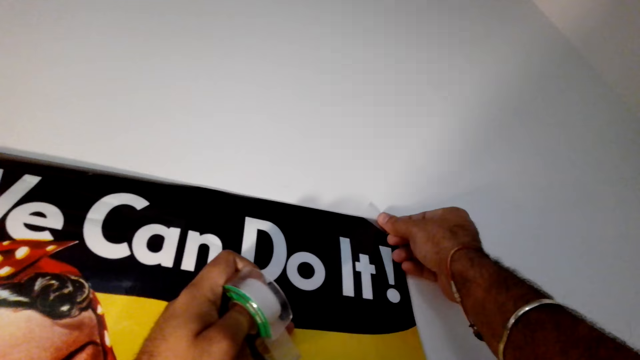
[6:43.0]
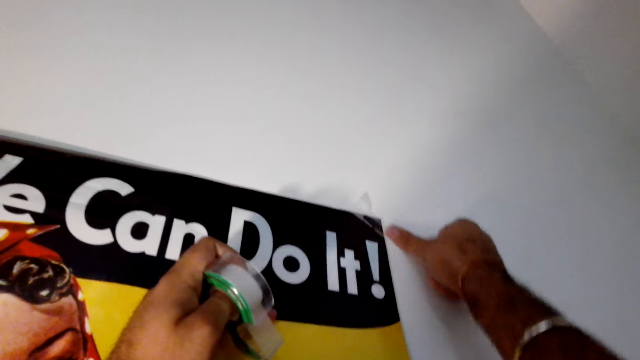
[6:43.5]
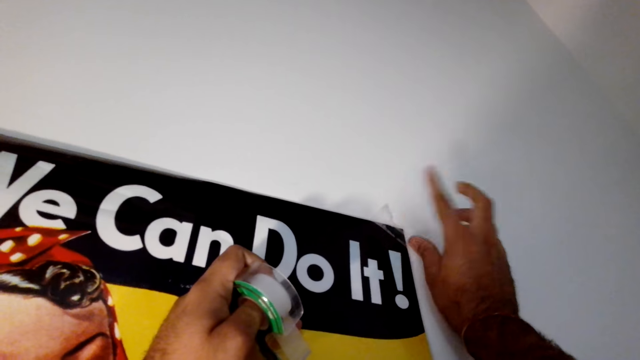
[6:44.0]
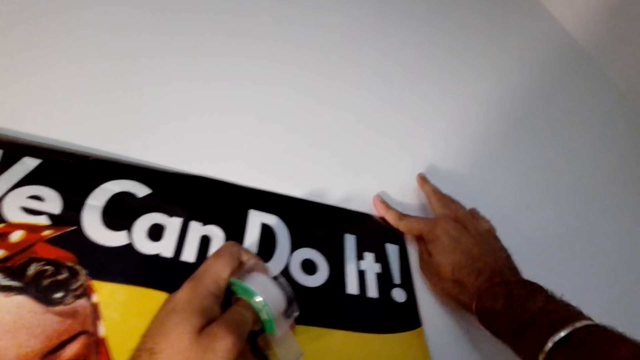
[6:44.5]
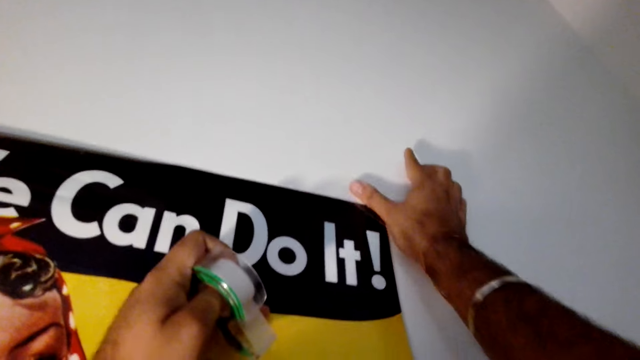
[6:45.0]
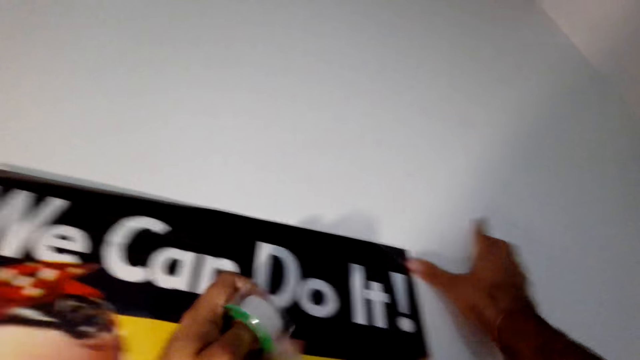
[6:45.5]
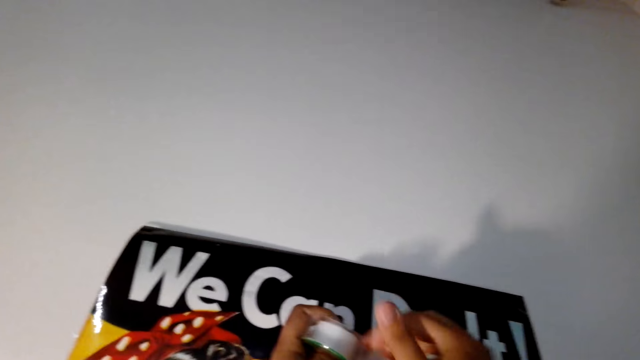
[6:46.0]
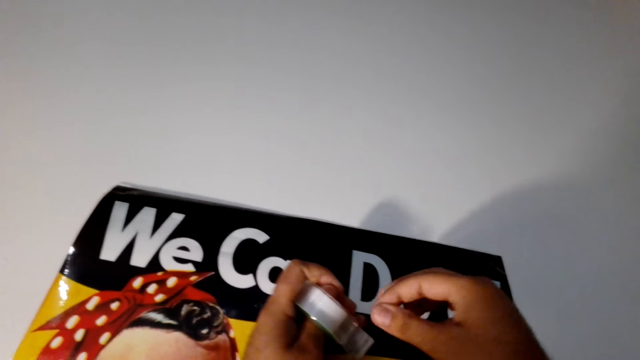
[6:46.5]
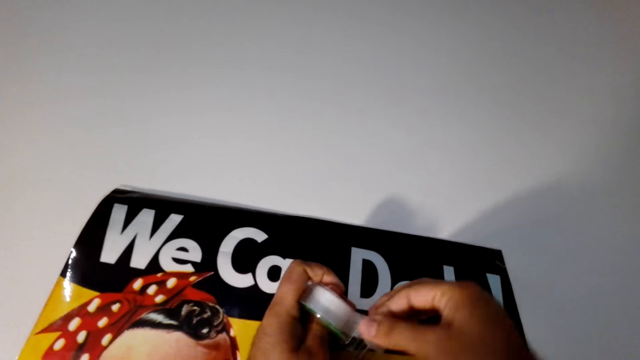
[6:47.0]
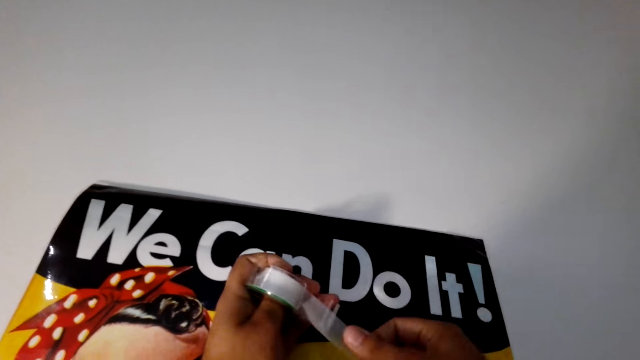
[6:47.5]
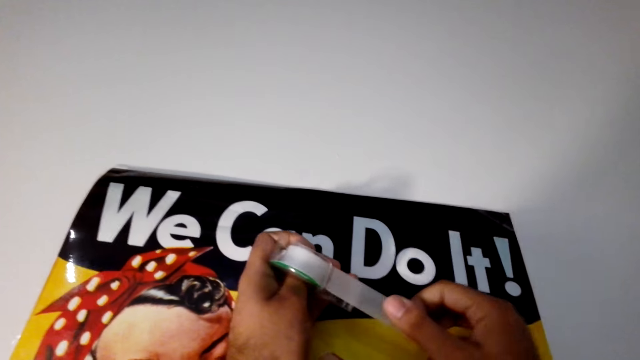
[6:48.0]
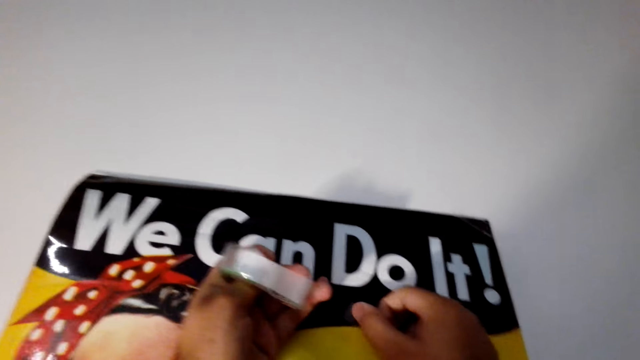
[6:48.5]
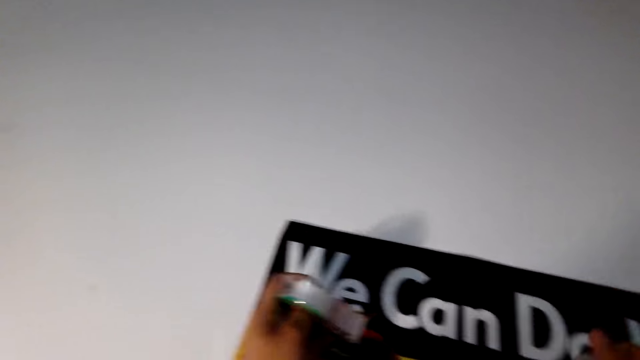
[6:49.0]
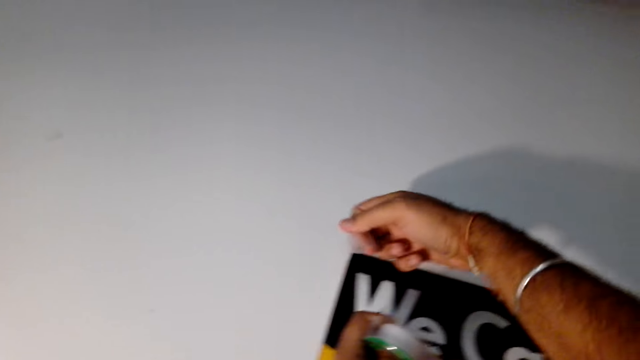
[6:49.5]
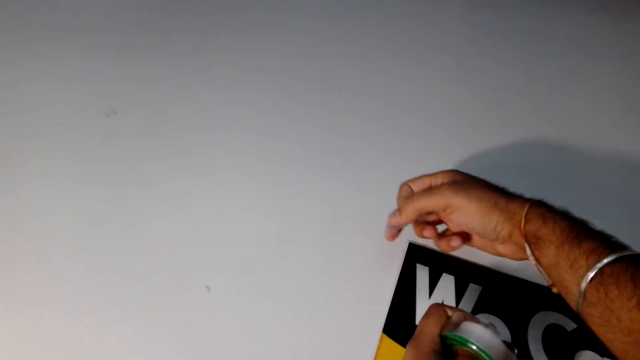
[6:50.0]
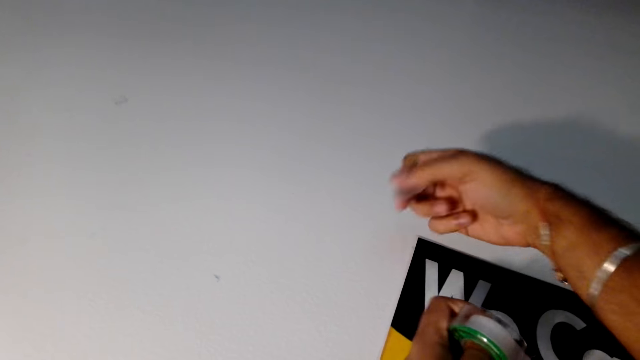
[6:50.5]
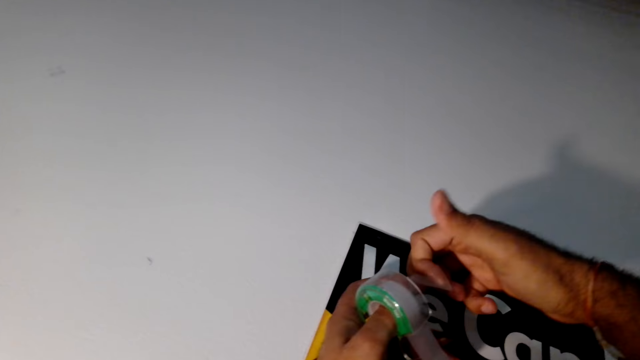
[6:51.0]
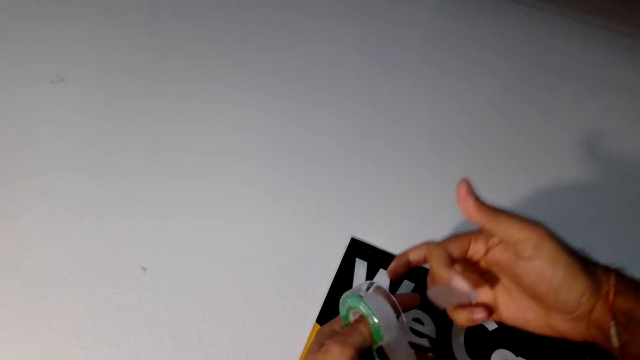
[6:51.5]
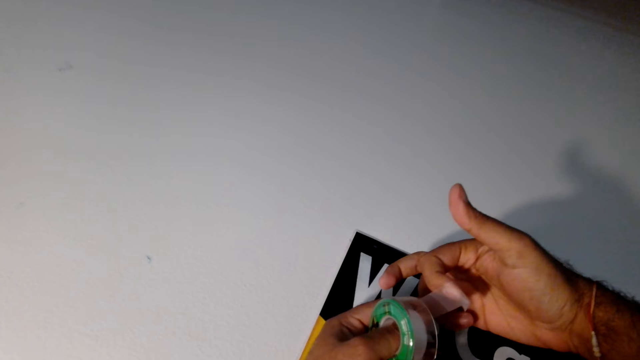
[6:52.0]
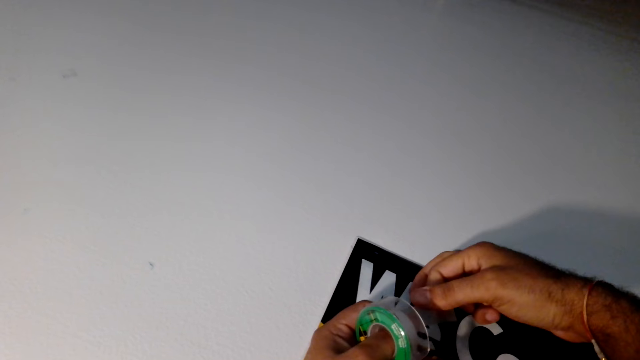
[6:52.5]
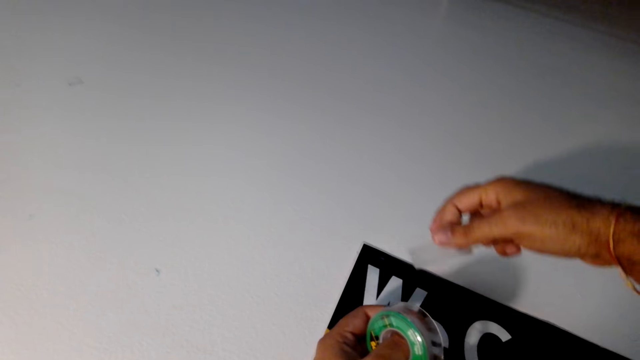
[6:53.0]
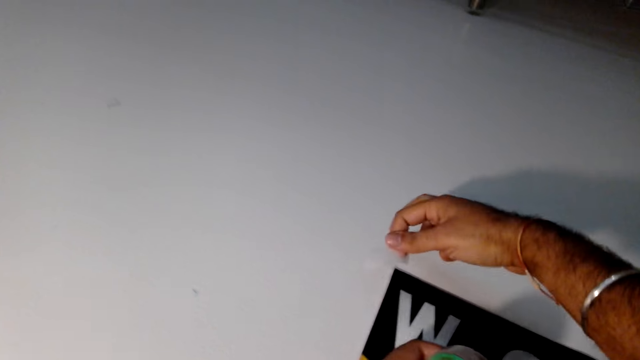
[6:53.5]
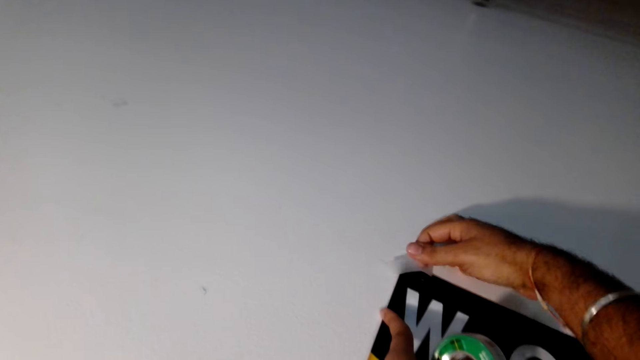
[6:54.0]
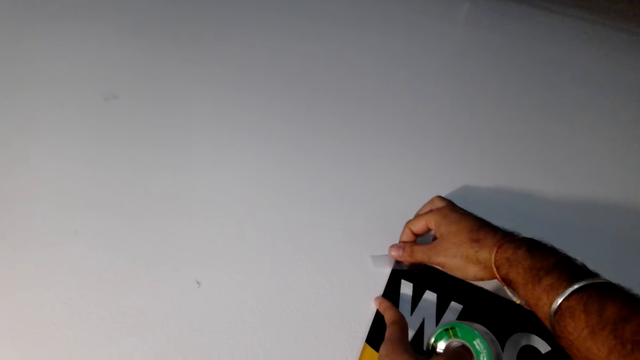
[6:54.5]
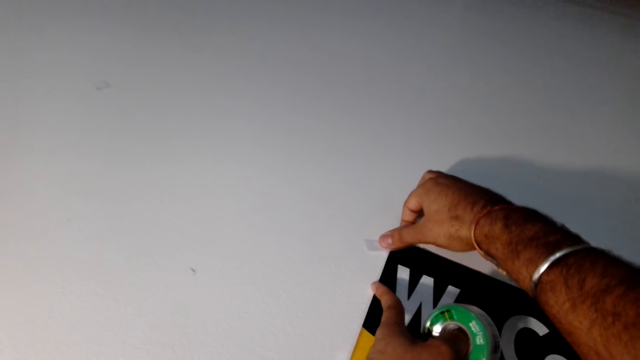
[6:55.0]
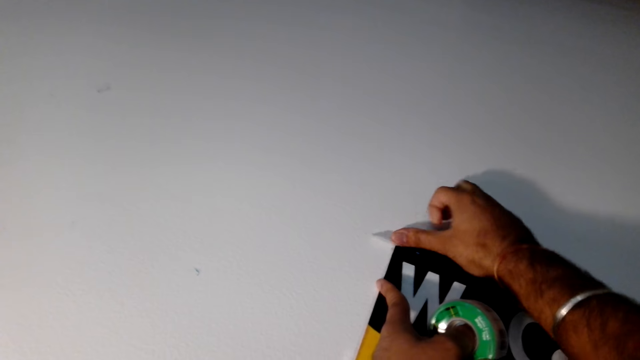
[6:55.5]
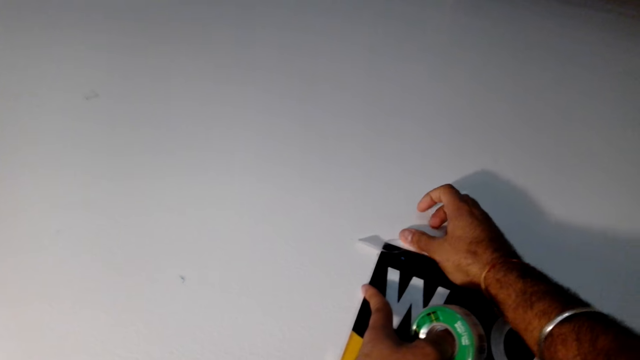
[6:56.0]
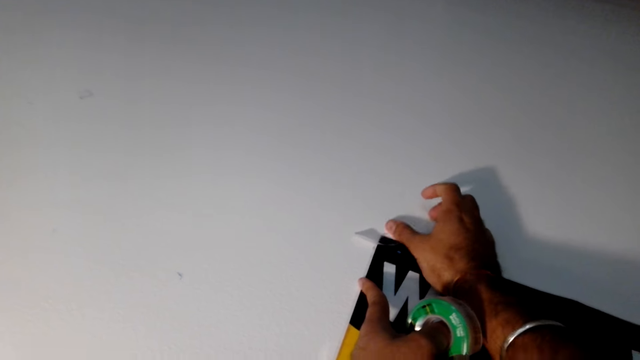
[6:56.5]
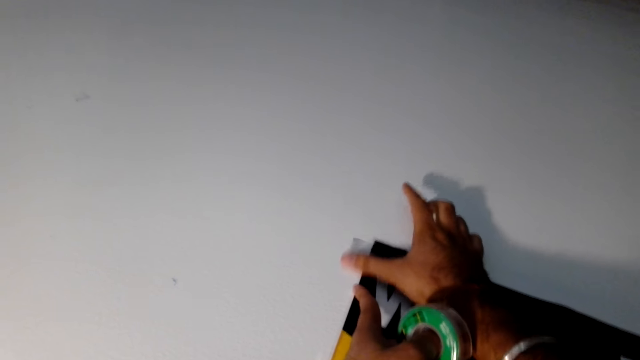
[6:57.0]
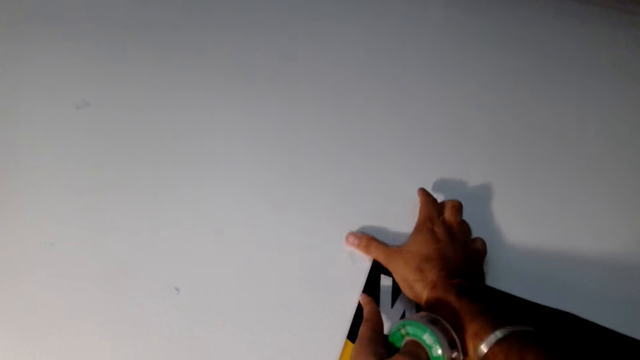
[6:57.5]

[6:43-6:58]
The camera wearer sticks the cello tape on the wall paper. They pull the tape. They cut a piece of the cello tape. They stick the cello tape on the wall paper. They remove the tape from the finger. They stick the tape on the wall.

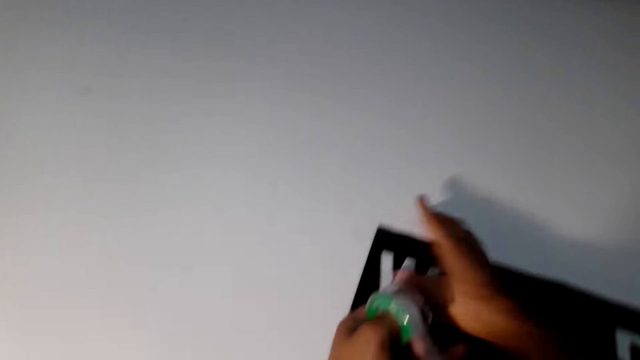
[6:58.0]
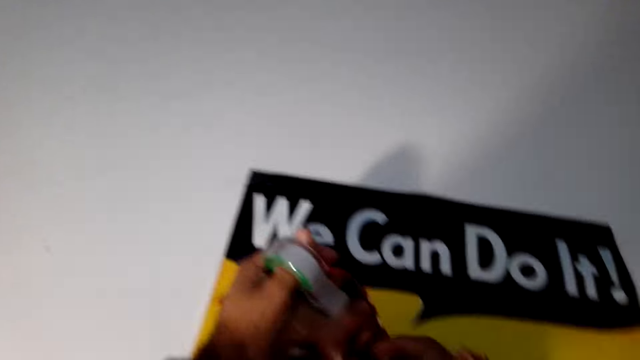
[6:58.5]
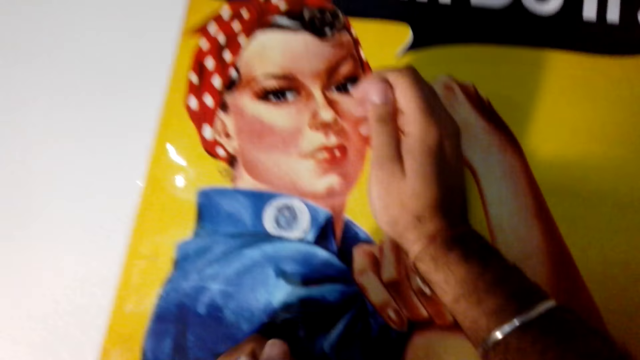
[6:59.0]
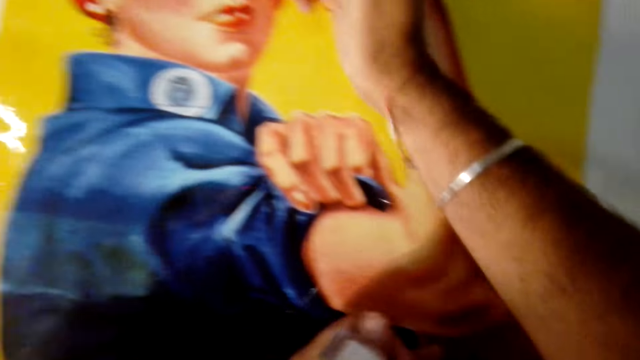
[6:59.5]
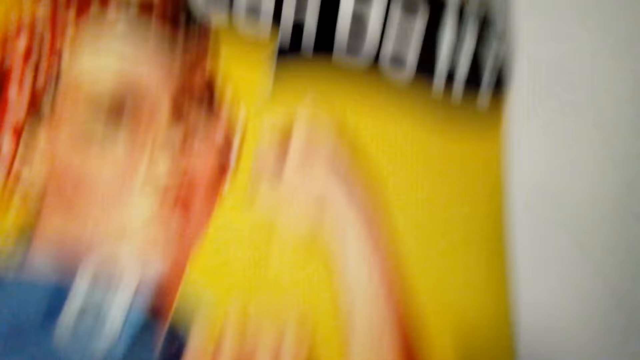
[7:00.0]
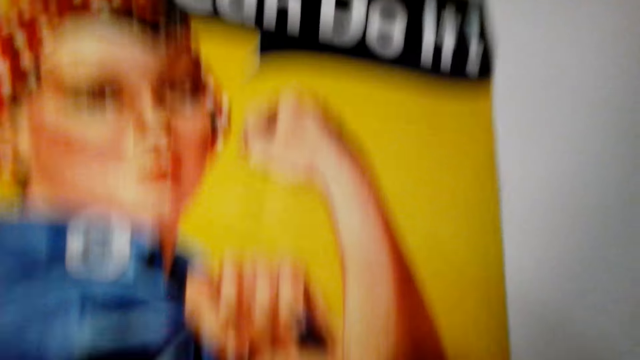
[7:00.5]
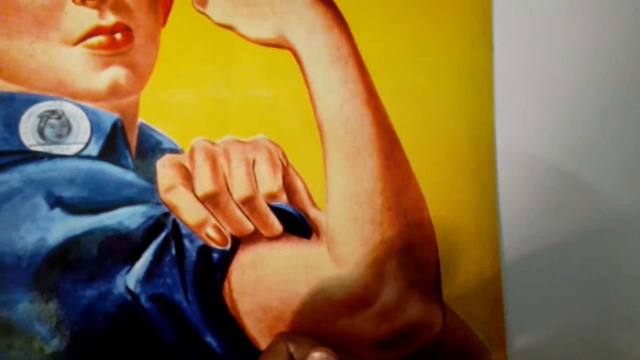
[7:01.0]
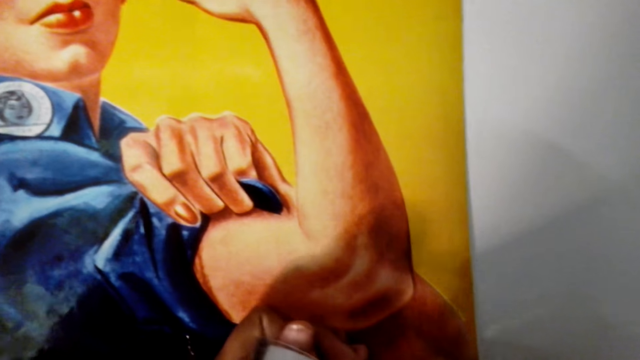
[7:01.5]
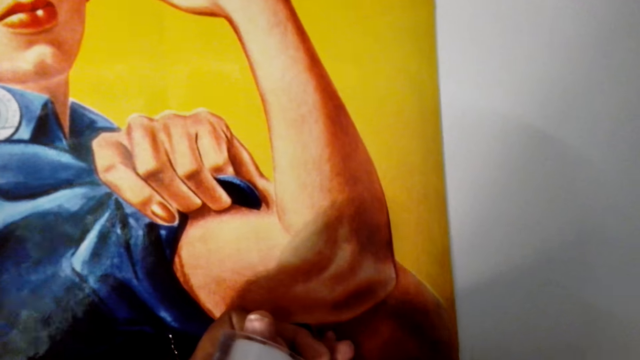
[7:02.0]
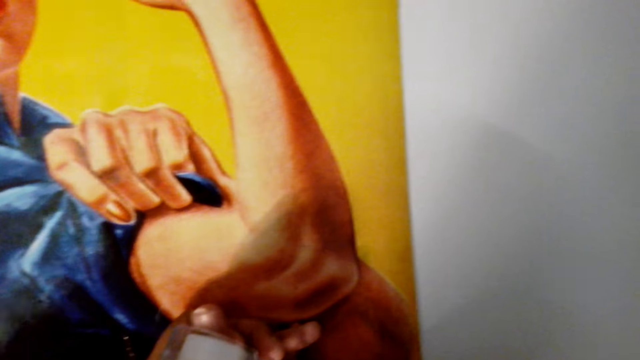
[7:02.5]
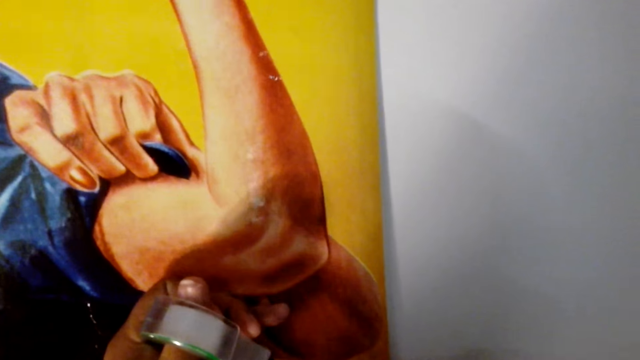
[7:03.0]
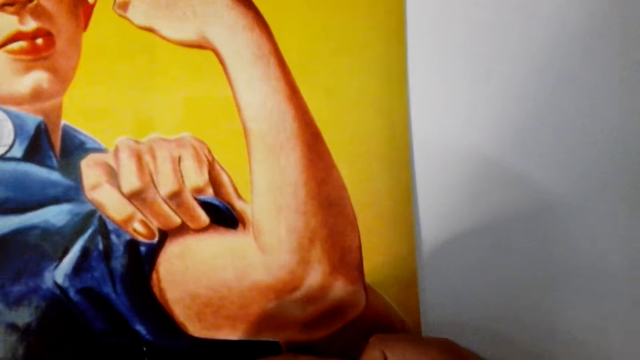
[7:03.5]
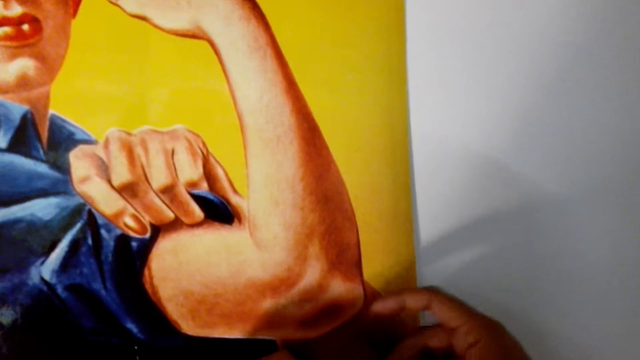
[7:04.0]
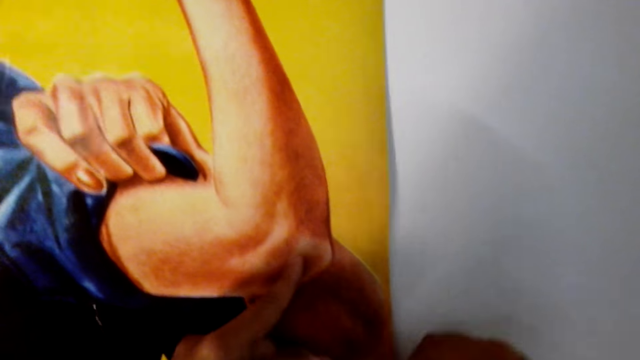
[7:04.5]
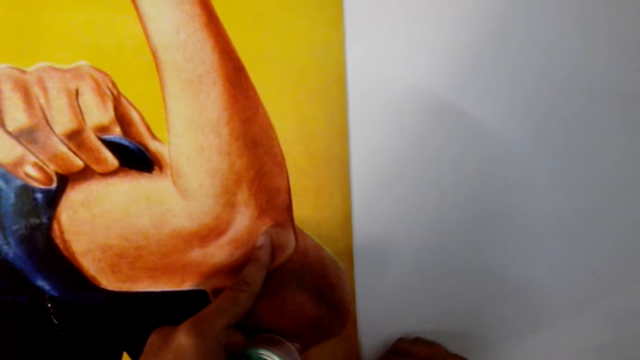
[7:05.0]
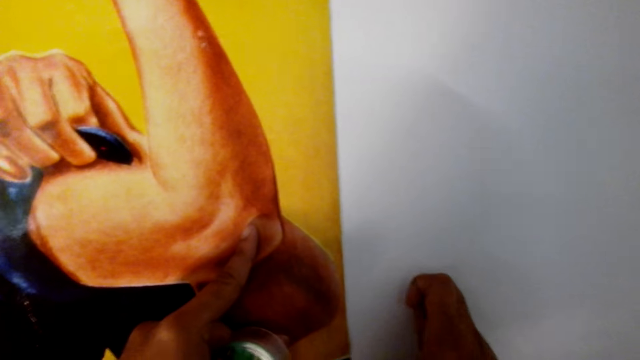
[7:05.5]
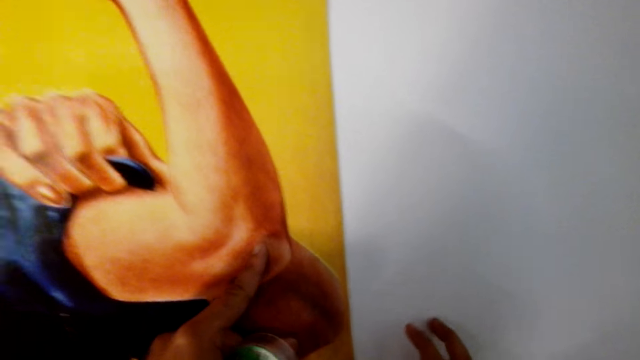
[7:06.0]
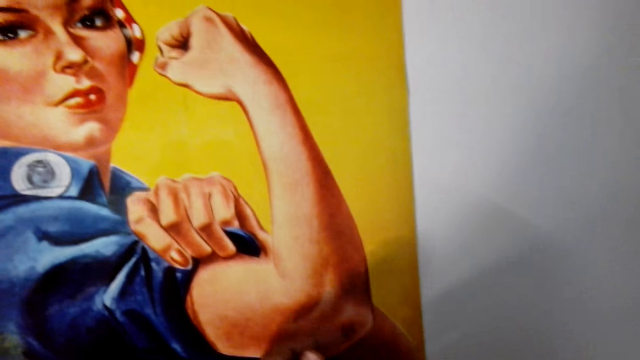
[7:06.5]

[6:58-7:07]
The camera wearer moves. They pull the tape. They stick the wall paper to the wall.
